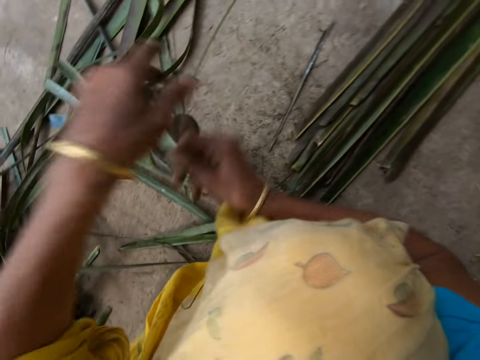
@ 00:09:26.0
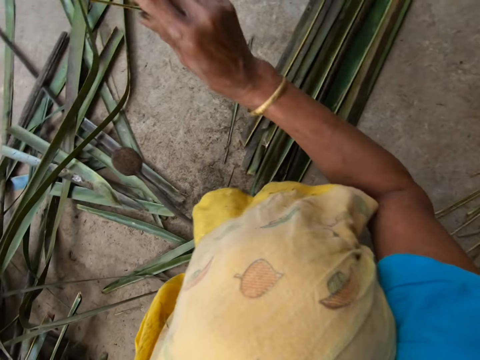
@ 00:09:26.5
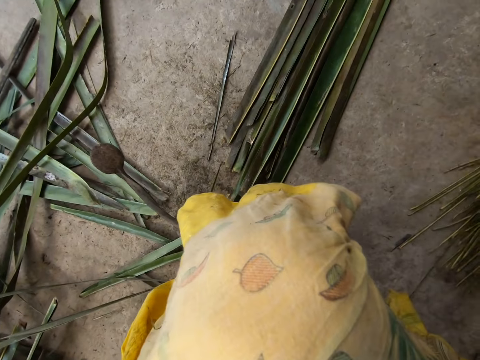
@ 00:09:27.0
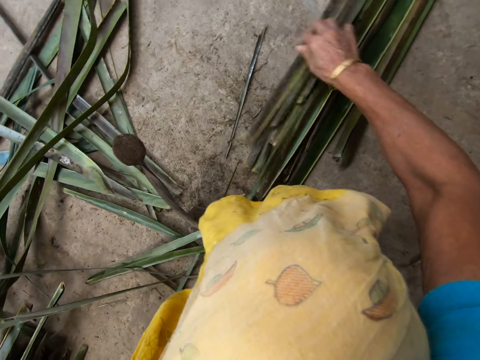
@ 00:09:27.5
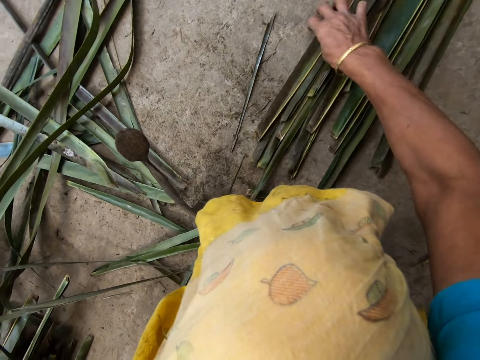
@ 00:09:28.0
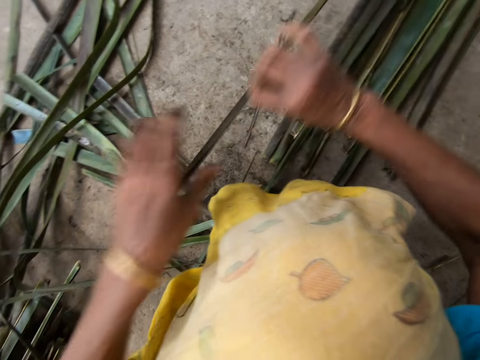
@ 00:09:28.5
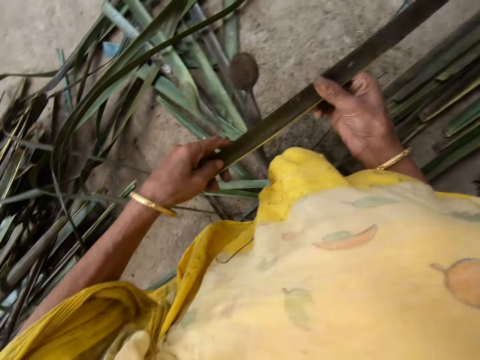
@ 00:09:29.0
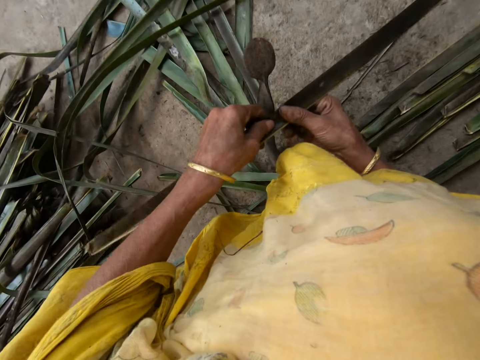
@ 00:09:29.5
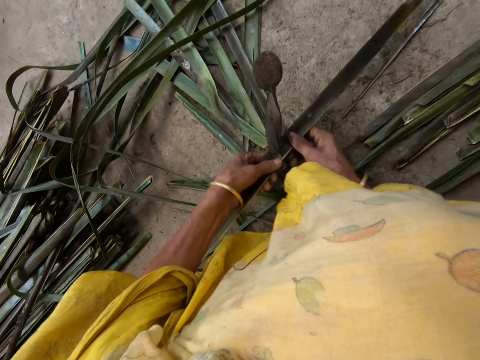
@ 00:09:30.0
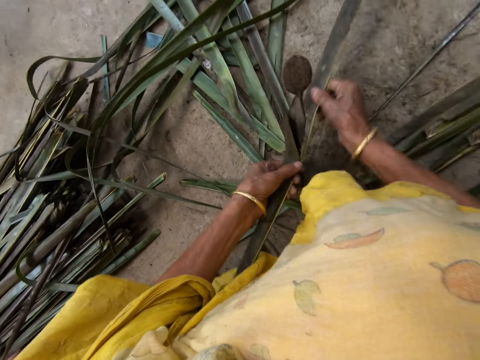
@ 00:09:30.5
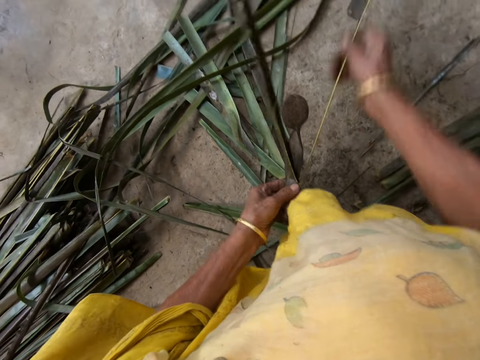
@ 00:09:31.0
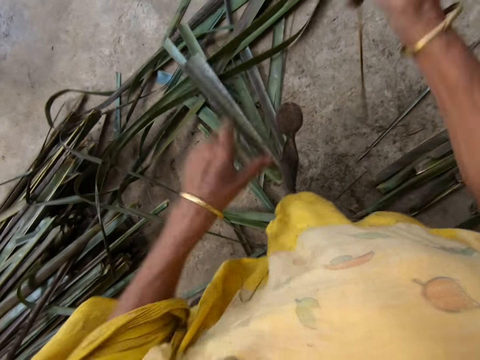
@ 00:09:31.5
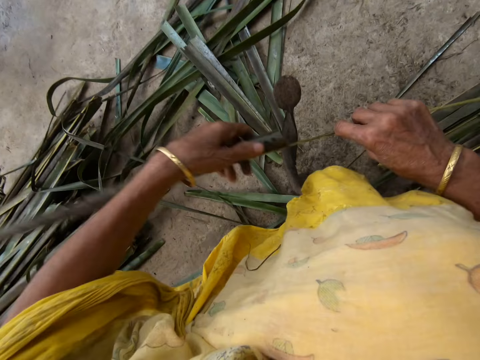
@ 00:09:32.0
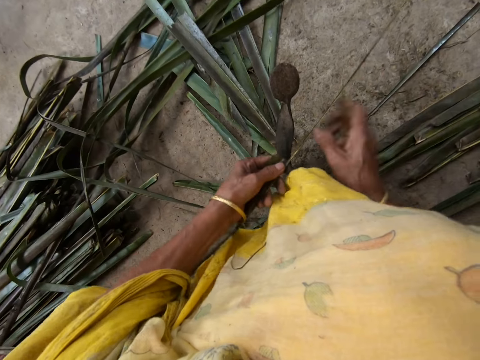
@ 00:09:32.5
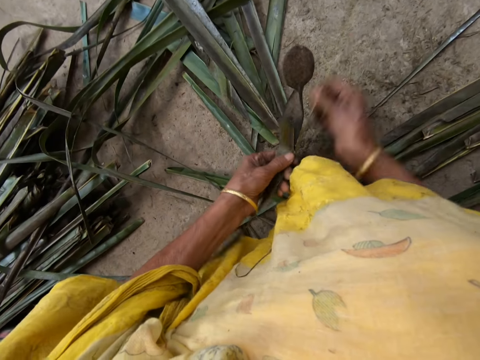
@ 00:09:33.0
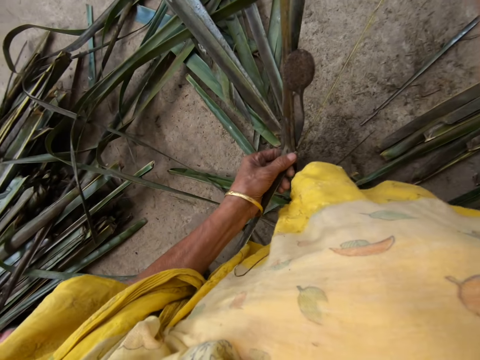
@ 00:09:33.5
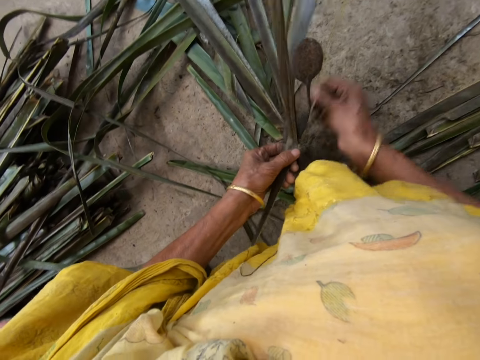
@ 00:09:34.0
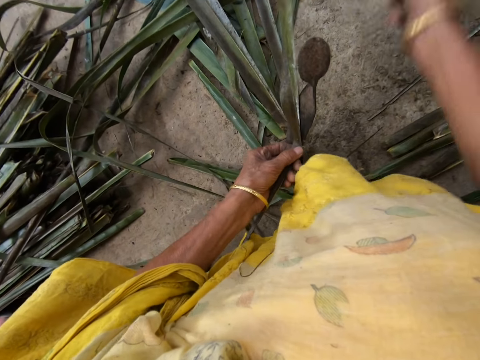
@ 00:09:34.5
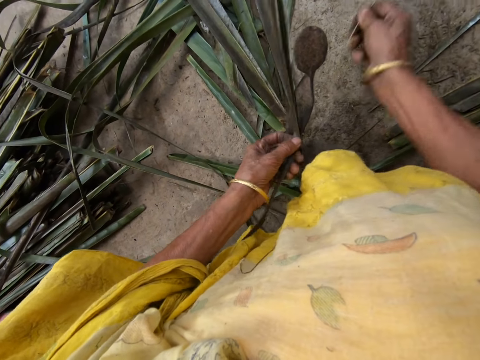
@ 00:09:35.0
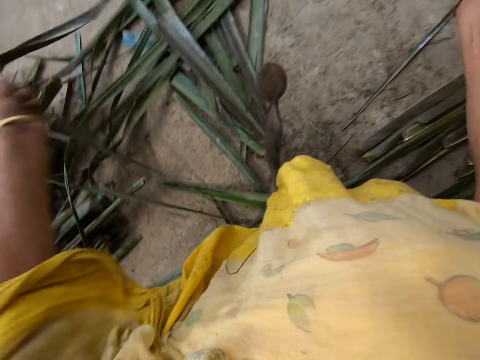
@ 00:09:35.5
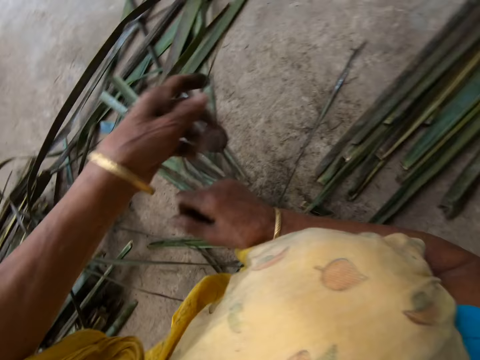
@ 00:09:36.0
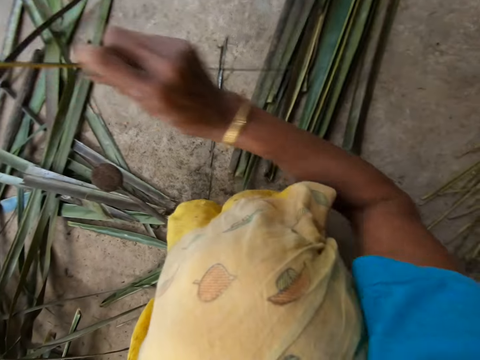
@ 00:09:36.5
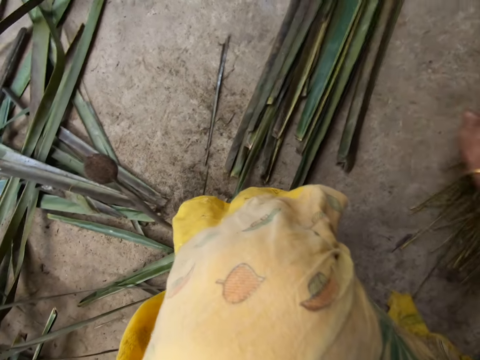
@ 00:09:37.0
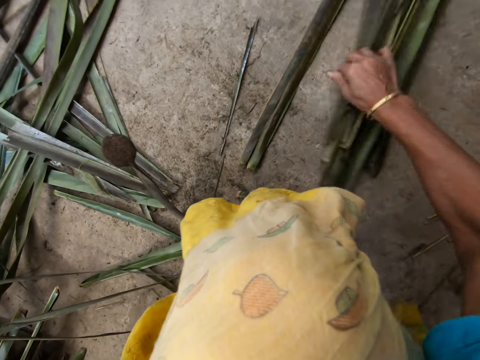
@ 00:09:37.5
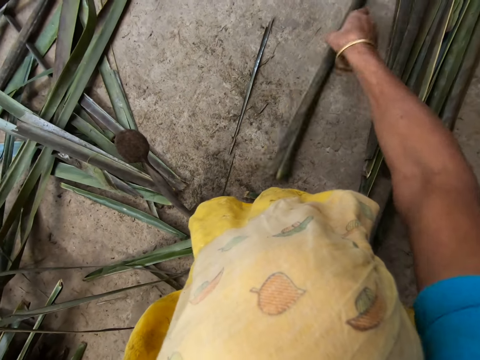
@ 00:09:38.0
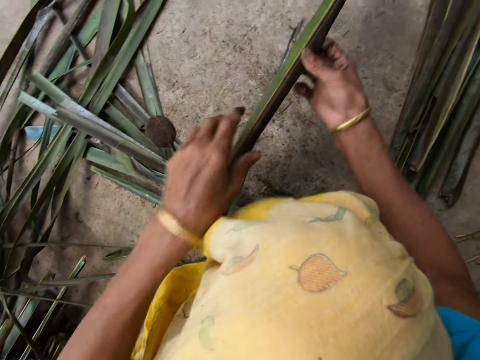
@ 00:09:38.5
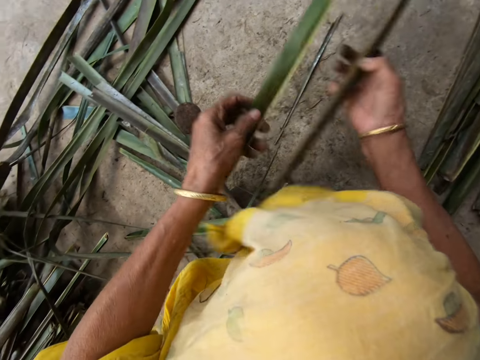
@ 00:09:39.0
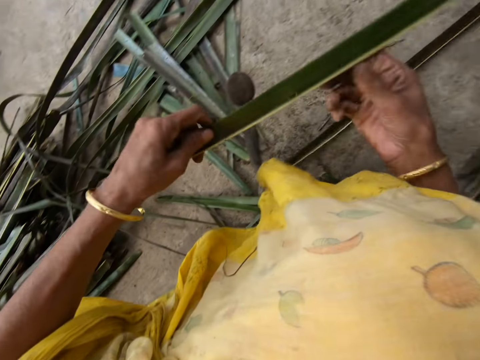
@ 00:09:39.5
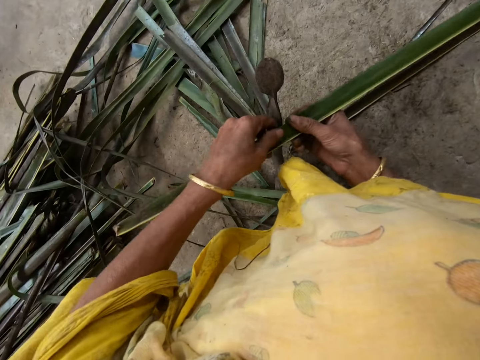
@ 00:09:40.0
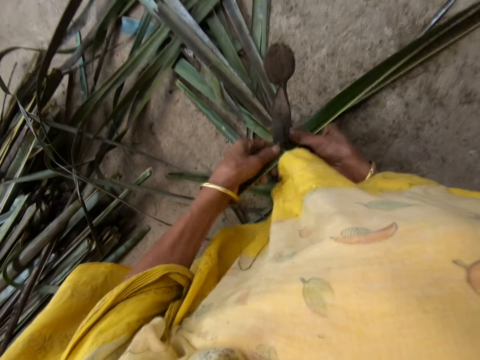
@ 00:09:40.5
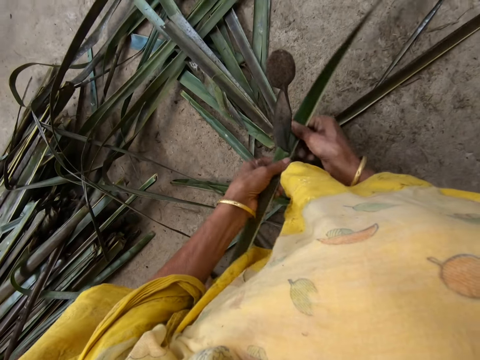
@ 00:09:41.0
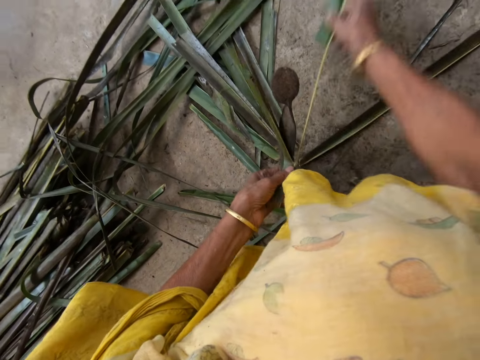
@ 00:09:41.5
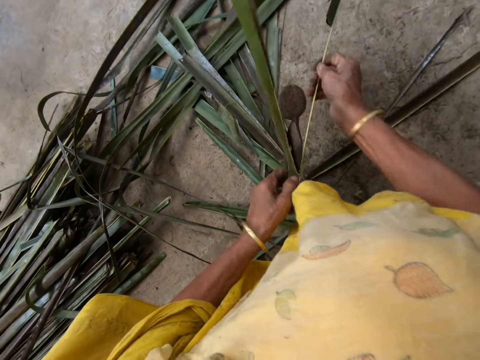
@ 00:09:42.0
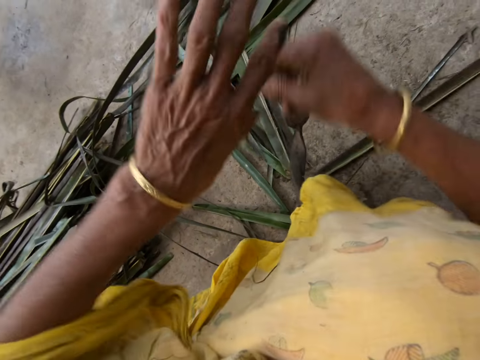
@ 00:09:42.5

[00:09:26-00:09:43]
The camera wearer puts a Dracaena Marginata midrib on the floor with her right hand. She picks up a Dracaena Marginata leaflet from the floor with her right hand. She reaps Dracaena Marginata leaves off the midrib on a vegetable cutter. She reaps the Dracaena Marginata leaves off the midrib on the vegetable cutter again. She pulls the Dracaena Marginata midrib. She puts the Dracaena Marginata midrib on the floor with her right hand. She picks up the Dracaena Marginata leaflet from the floor with her right hand. She drops the Dracaena Marginata on the floor. She reaps the Dracaena Marginata leaves off the midrib on the vegetable cutter.

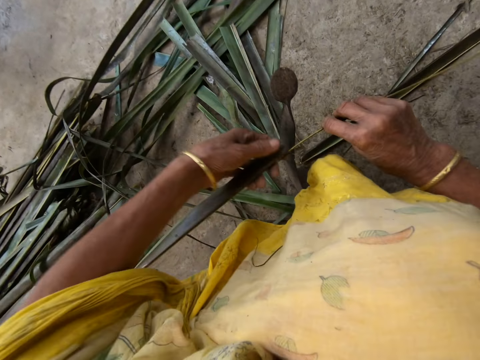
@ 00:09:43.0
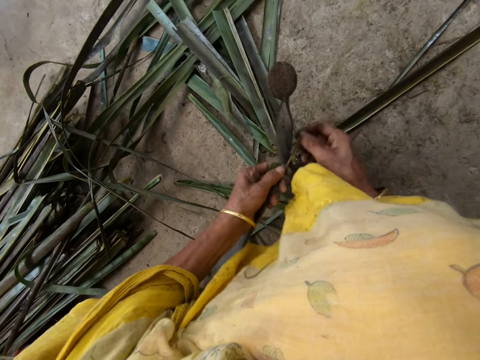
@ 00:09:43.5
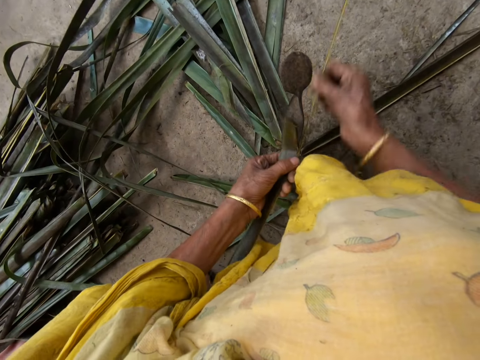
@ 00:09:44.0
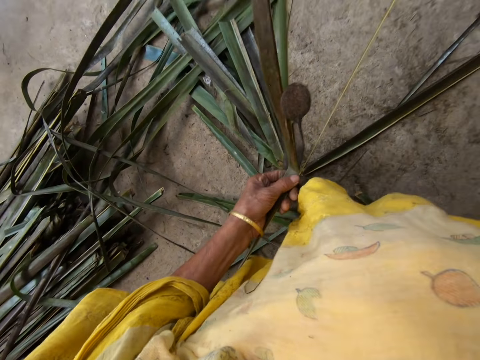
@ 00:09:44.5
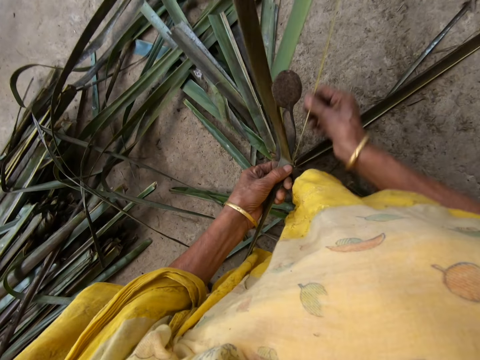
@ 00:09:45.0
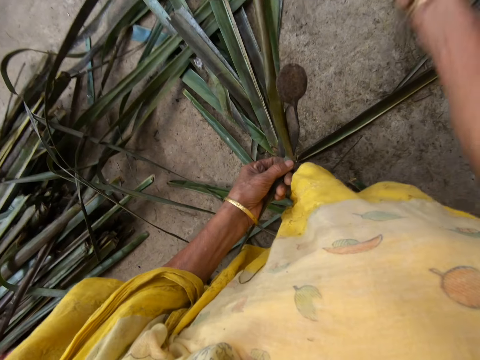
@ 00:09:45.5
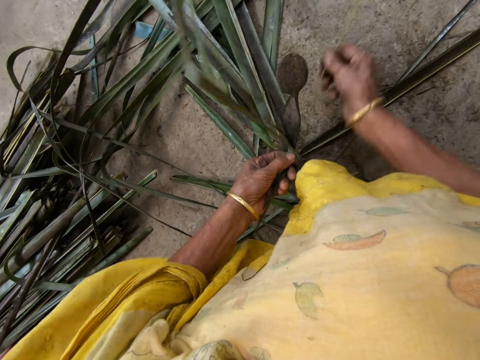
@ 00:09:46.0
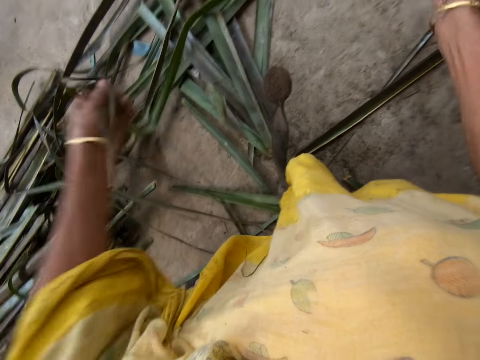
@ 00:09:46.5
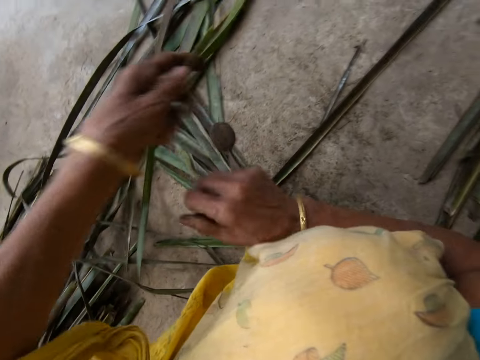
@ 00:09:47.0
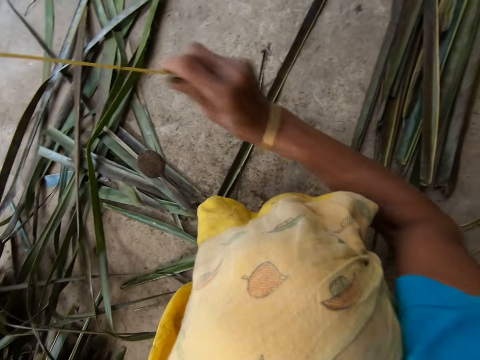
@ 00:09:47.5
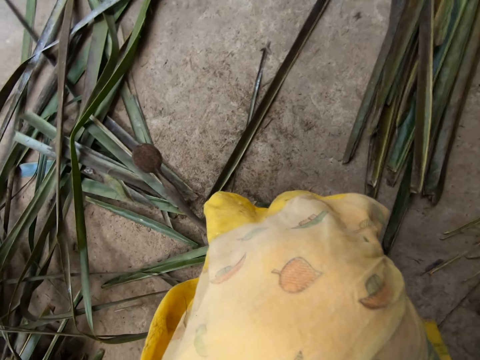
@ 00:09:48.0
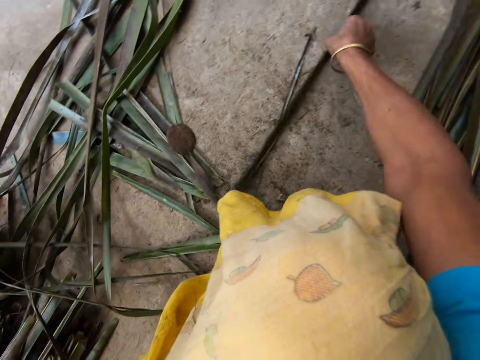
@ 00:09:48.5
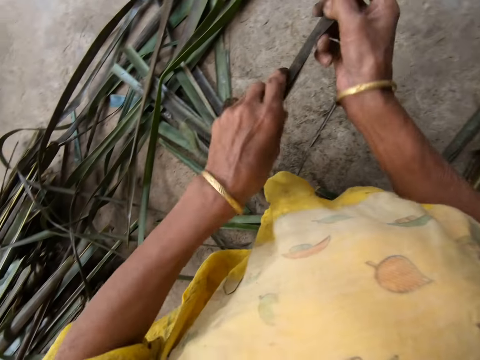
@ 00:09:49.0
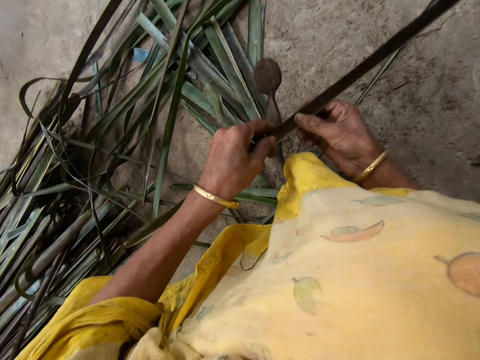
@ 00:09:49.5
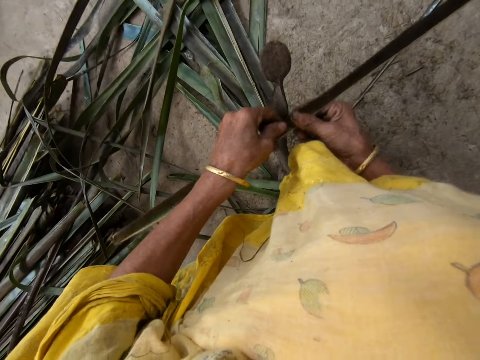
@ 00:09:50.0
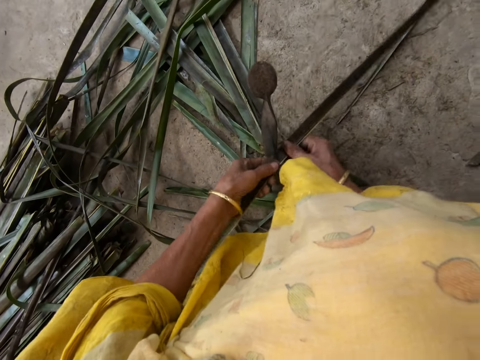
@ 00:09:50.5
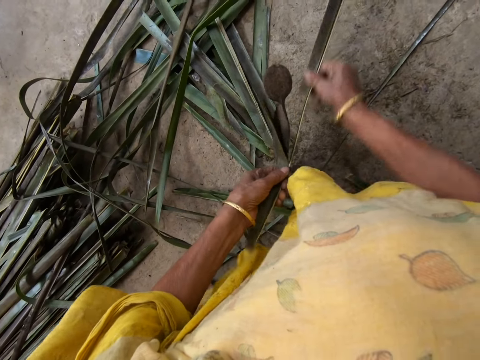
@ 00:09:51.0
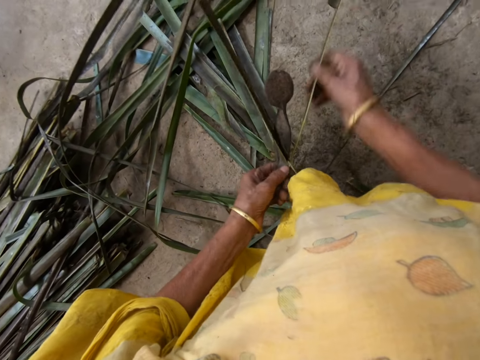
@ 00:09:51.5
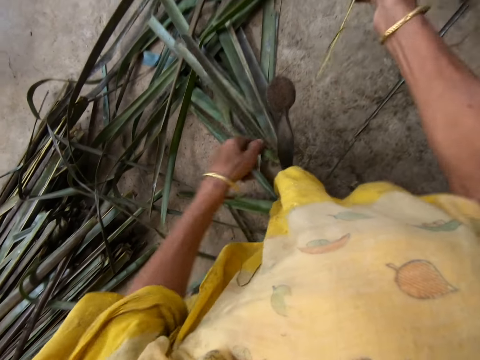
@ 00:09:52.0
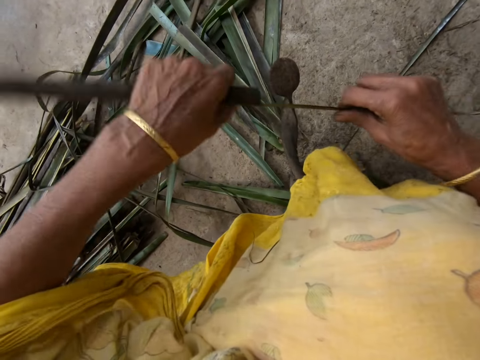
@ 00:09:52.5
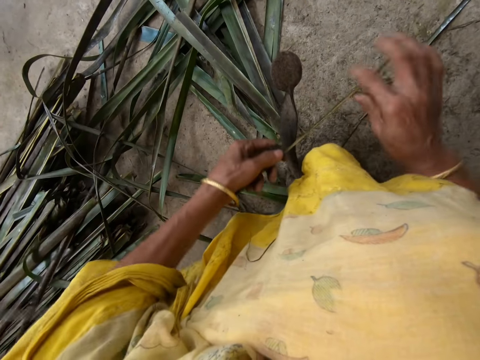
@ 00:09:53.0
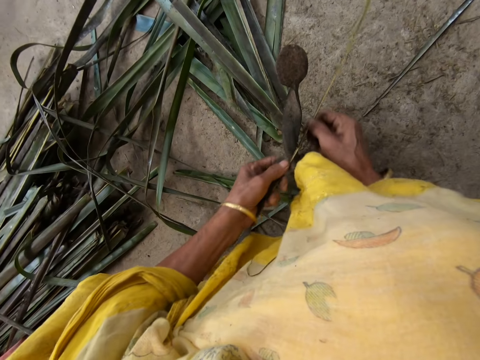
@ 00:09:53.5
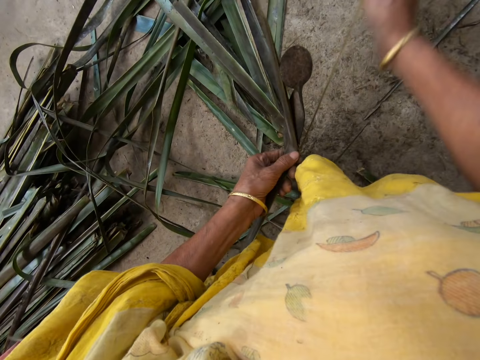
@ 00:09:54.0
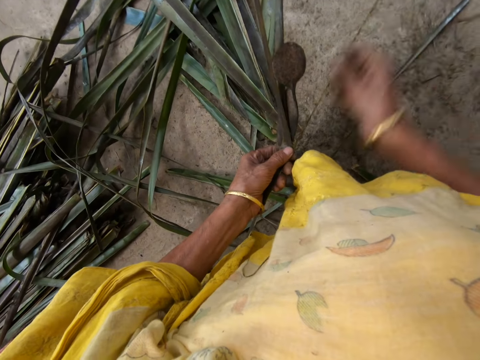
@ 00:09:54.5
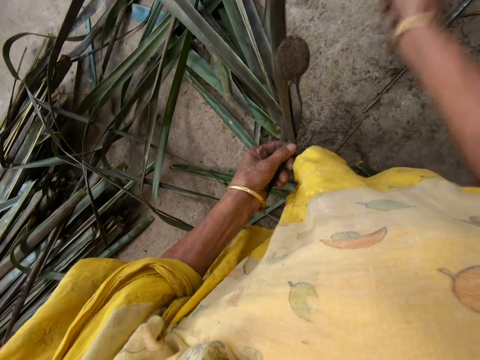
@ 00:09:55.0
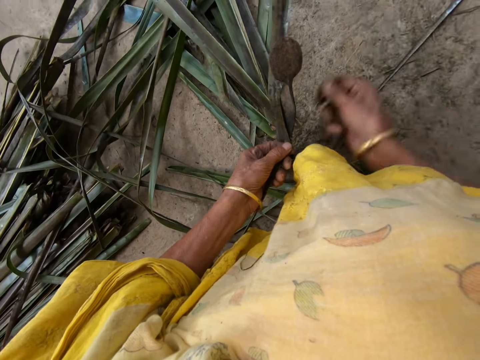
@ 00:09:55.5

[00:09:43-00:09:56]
The camera wearer reaps Dracaena Marginata leaves off a midrib on a vegetable cutter. She pulls the Dracaena Marginata midrib. She takes the Dracaena Marginata on the floor. She drops the stick on the floor with her right hand. She picks up a Dracaena Marginata leaflet from the floor with her right hand. She reaps the Dracaena Marginata leaves off the midrib on the vegetable cutter. She pulls the Dracaena Marginata midrib. She reaps the Dracaena Marginata leaves off the midrib on the vegetable cutter.
